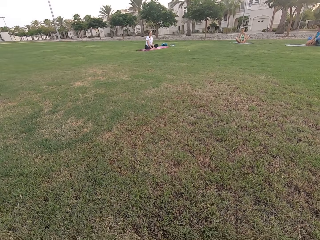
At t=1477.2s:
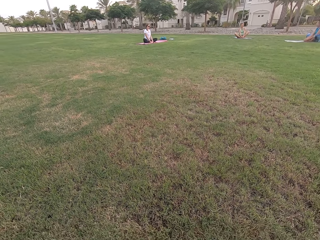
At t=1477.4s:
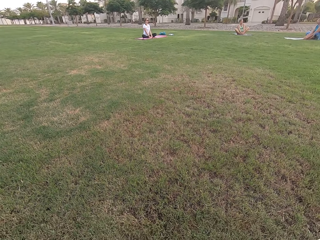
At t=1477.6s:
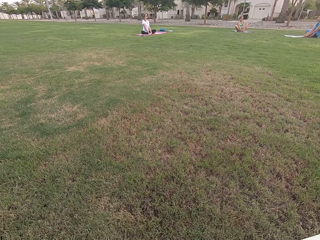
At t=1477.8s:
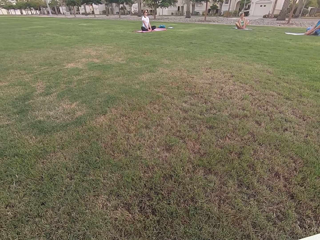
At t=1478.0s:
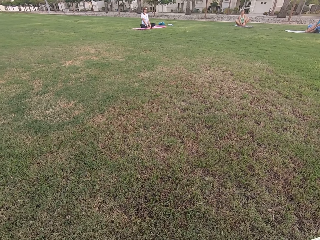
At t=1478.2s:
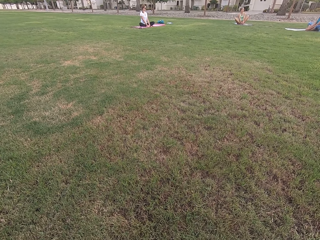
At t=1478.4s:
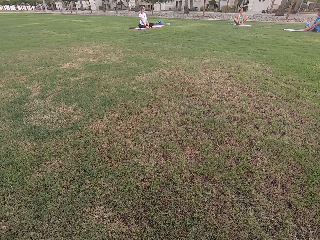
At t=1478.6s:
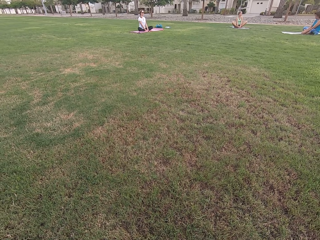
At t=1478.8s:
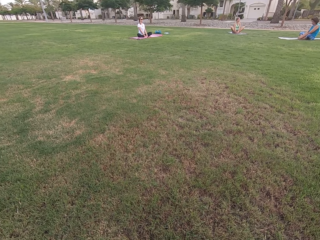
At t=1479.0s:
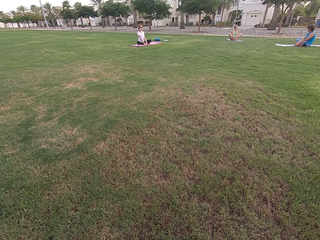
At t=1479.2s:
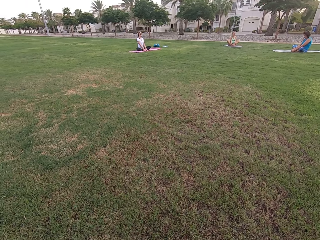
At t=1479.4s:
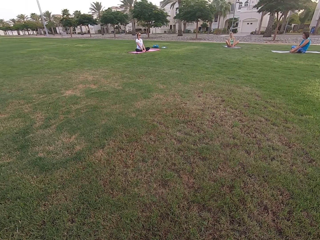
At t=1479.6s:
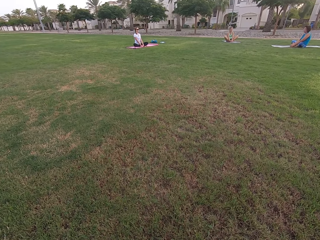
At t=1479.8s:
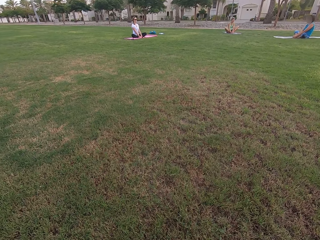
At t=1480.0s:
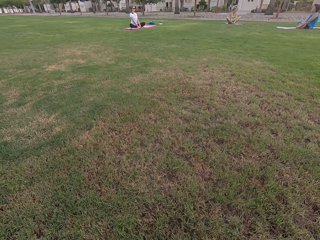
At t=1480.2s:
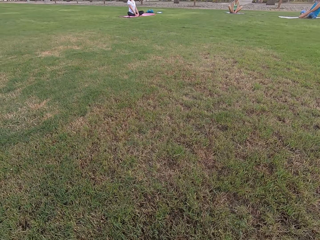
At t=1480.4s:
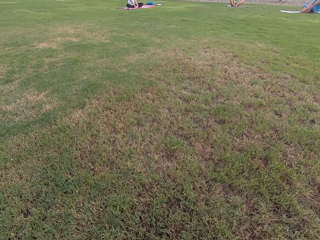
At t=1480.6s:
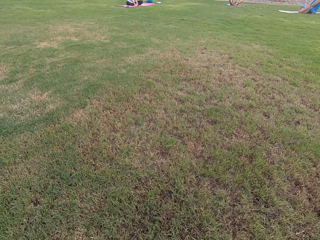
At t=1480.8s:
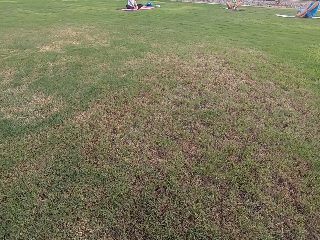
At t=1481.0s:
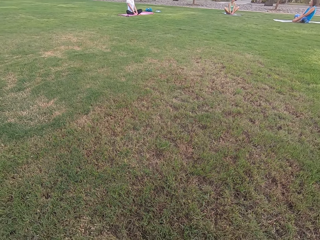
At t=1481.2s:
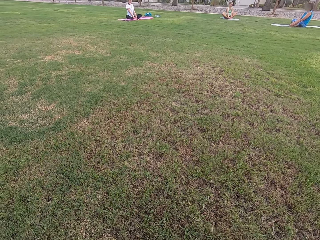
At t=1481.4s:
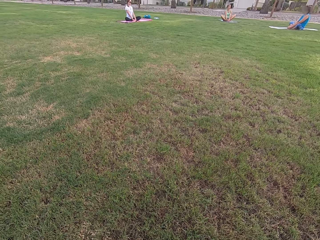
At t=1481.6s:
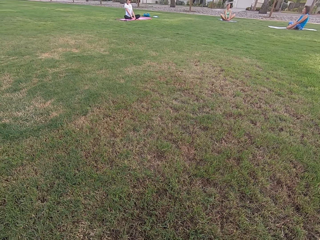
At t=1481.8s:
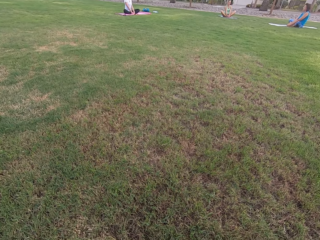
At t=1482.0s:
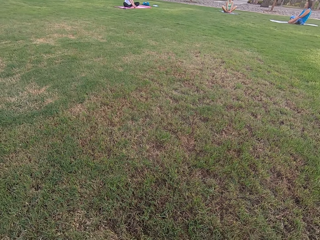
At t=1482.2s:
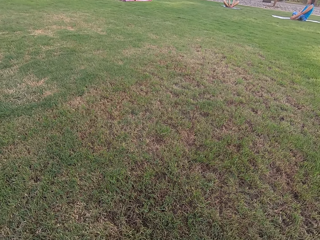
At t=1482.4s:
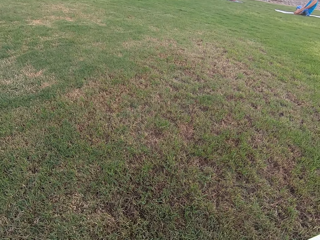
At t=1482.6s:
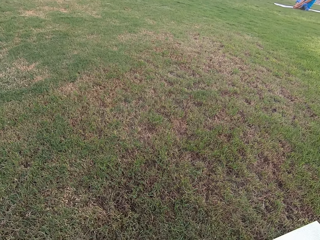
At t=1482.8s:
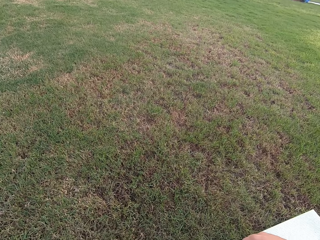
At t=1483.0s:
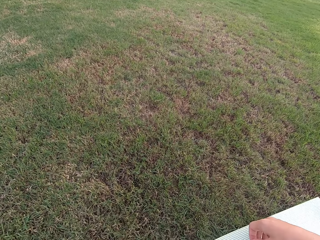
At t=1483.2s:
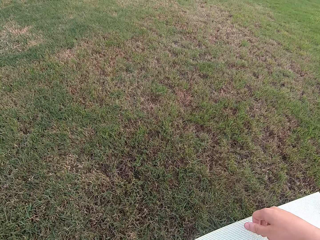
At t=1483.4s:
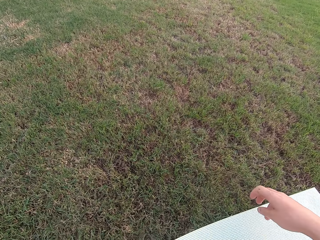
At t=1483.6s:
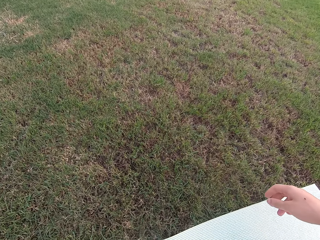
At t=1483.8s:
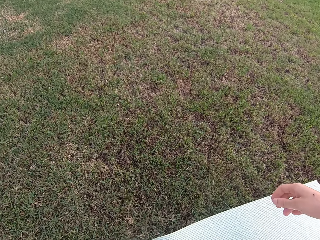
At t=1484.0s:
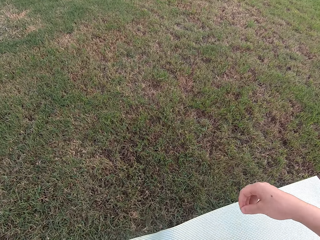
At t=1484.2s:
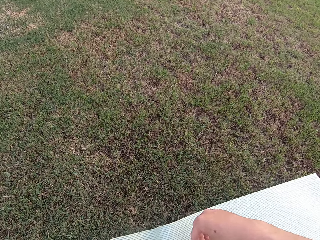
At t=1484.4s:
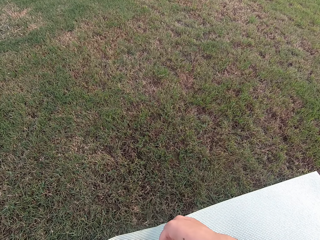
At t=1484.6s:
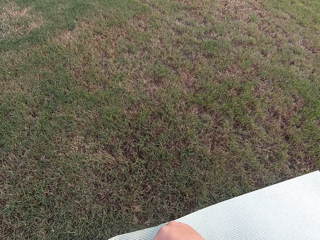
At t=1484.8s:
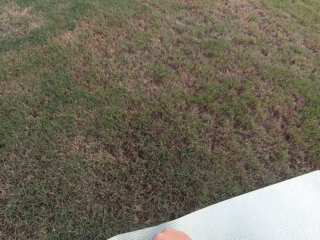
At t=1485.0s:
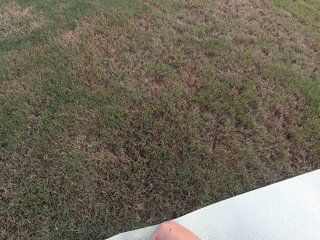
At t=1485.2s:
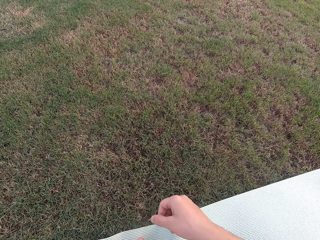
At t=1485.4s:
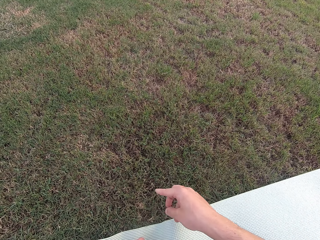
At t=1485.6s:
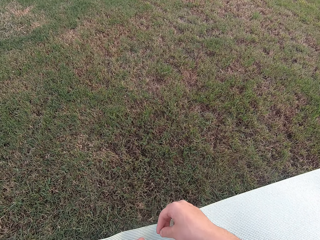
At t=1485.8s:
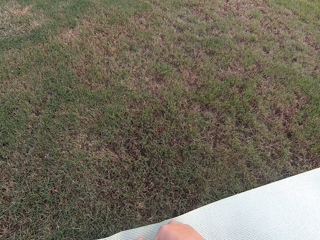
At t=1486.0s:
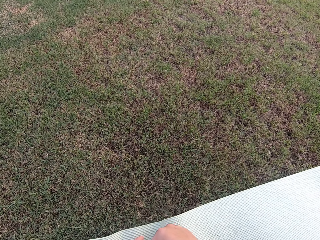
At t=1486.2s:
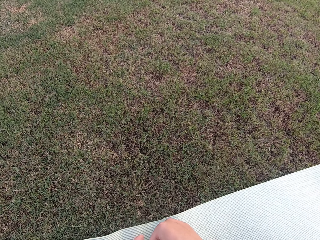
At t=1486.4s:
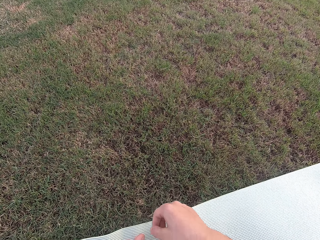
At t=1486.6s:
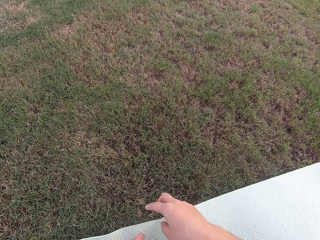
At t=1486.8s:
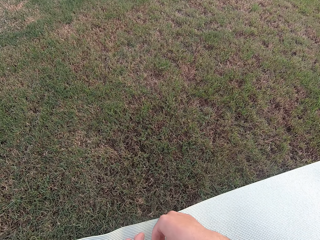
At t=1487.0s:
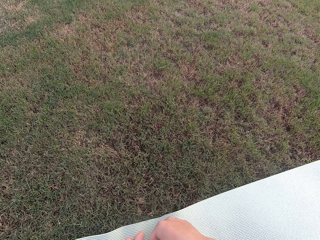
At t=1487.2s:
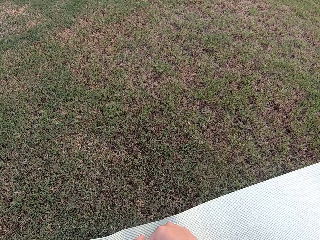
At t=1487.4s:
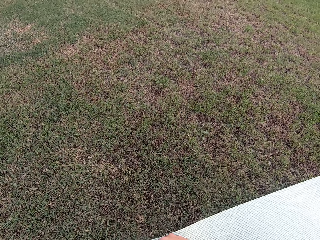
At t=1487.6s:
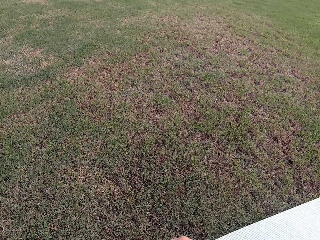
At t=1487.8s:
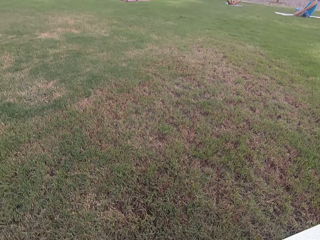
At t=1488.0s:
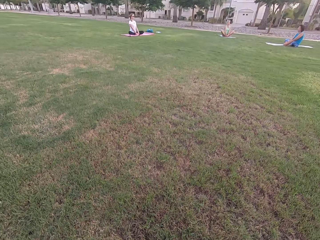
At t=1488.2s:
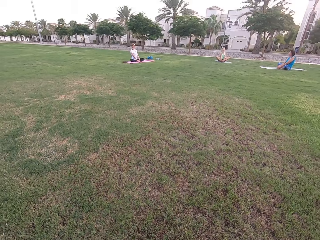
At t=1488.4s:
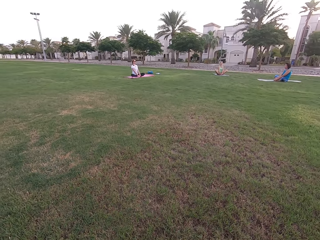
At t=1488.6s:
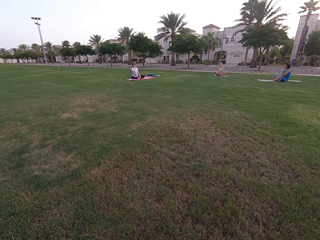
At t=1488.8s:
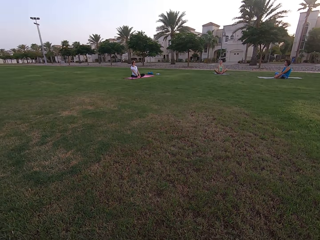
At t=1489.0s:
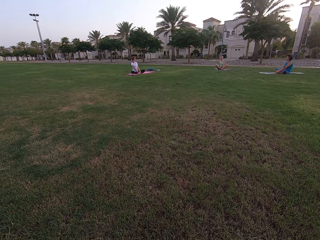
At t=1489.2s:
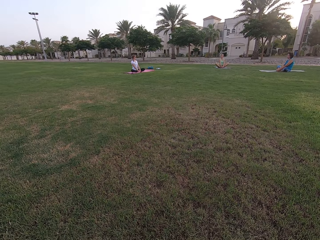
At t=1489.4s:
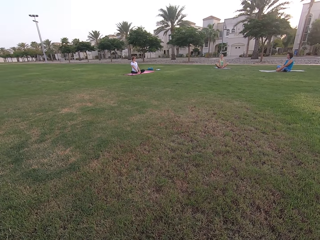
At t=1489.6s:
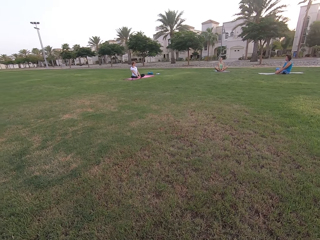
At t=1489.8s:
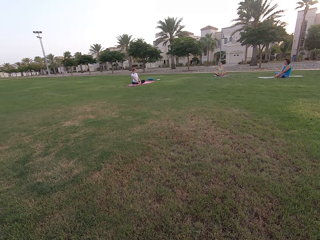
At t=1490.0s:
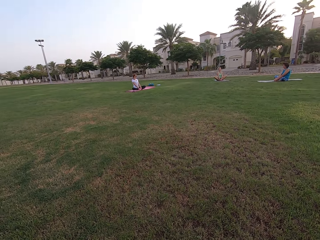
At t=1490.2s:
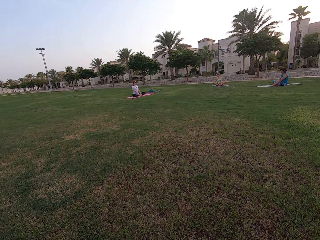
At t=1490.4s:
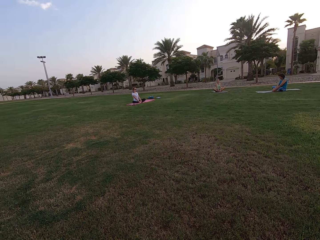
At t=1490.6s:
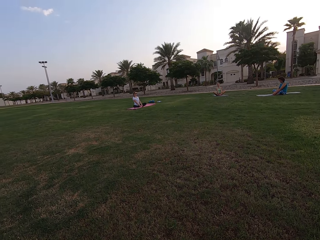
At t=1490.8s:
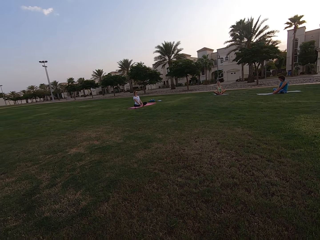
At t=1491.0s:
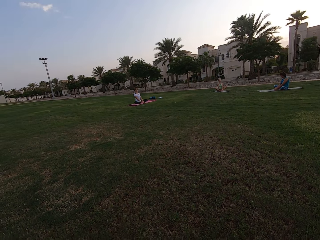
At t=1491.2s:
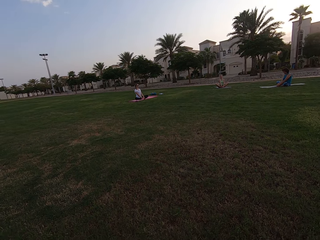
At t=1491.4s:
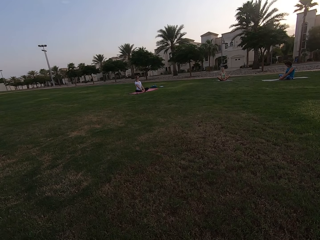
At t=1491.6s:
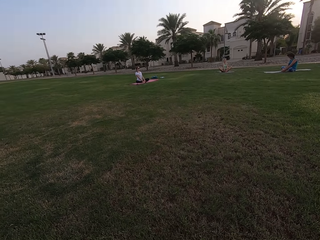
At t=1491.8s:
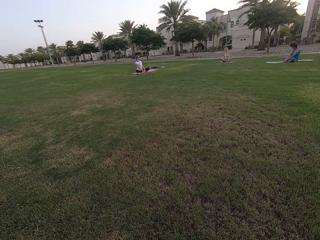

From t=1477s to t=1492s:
The camera wearer stares at five people. He looks around the field. He moves his right hand. He shakes his fingers. He looks around the field. He stares at the five people.

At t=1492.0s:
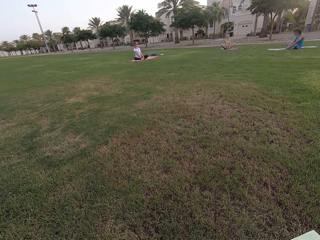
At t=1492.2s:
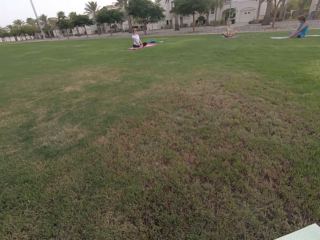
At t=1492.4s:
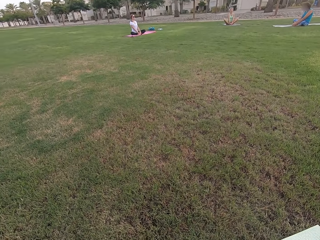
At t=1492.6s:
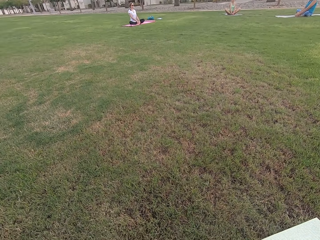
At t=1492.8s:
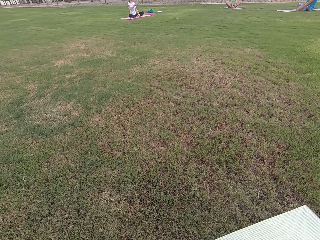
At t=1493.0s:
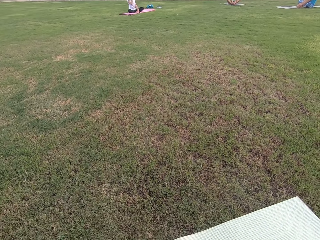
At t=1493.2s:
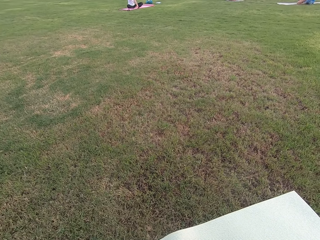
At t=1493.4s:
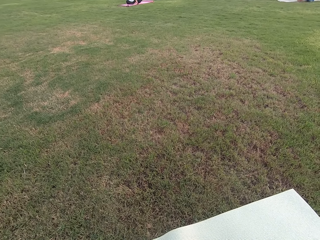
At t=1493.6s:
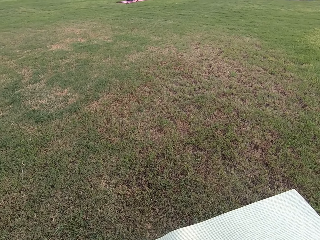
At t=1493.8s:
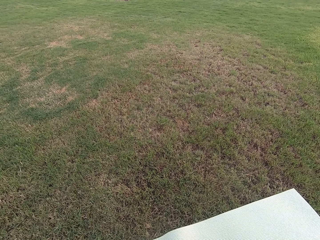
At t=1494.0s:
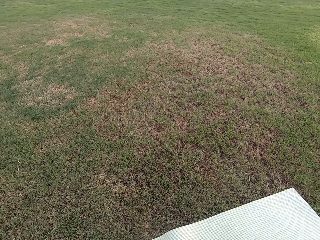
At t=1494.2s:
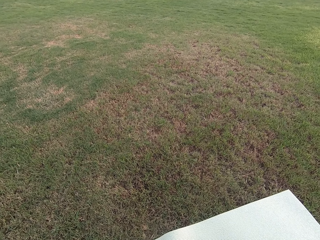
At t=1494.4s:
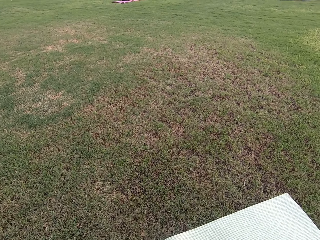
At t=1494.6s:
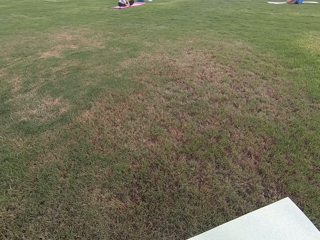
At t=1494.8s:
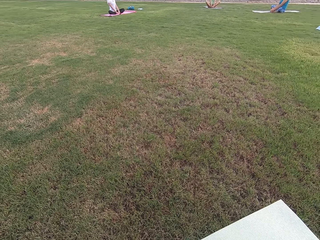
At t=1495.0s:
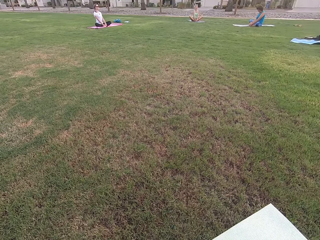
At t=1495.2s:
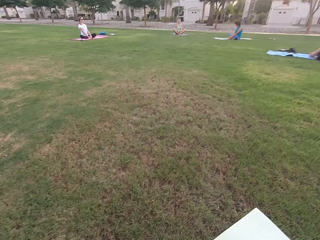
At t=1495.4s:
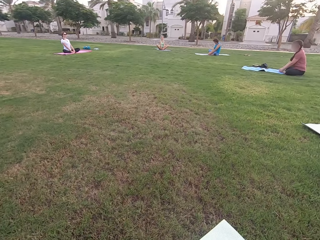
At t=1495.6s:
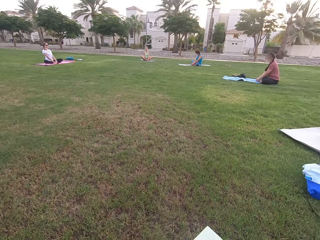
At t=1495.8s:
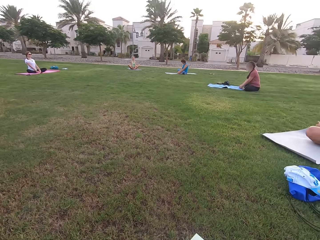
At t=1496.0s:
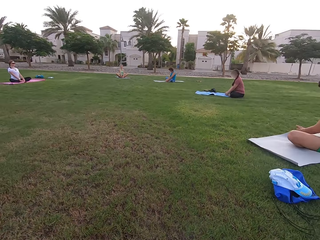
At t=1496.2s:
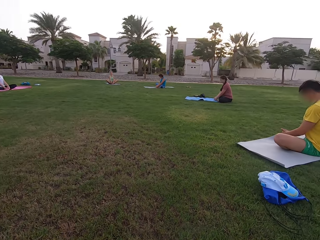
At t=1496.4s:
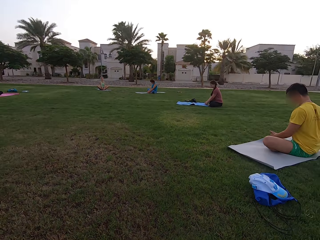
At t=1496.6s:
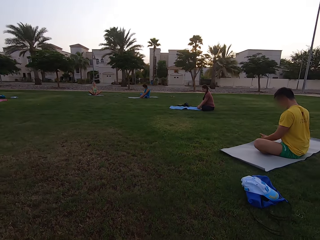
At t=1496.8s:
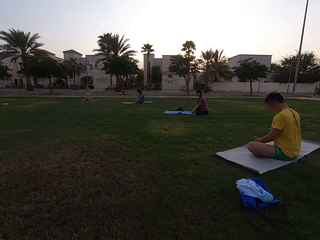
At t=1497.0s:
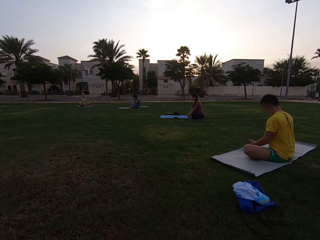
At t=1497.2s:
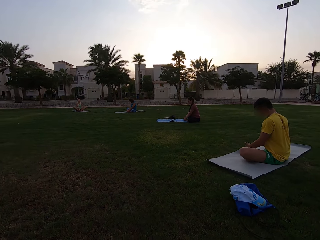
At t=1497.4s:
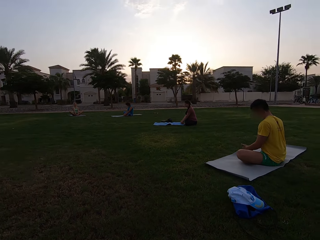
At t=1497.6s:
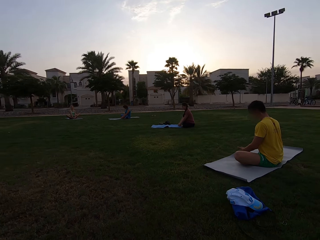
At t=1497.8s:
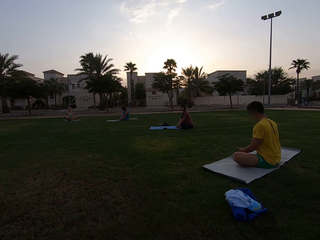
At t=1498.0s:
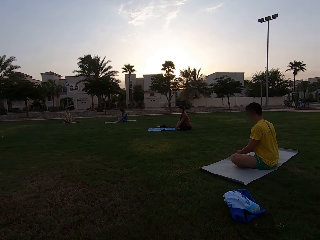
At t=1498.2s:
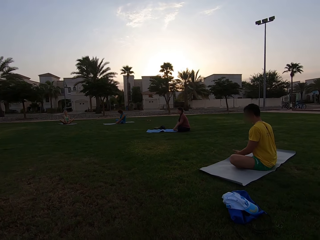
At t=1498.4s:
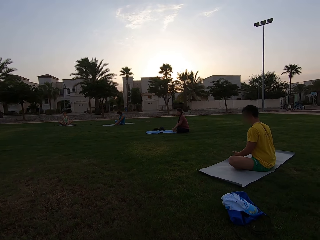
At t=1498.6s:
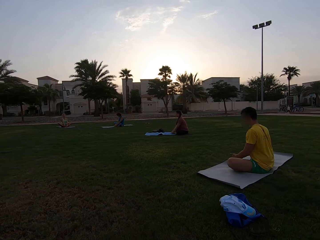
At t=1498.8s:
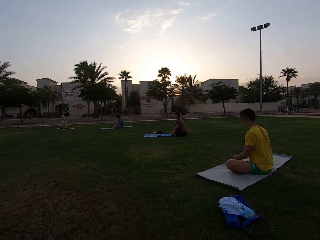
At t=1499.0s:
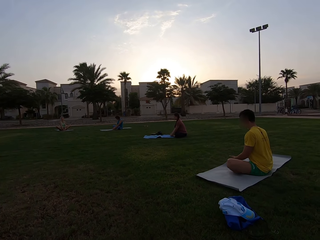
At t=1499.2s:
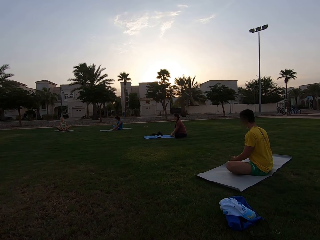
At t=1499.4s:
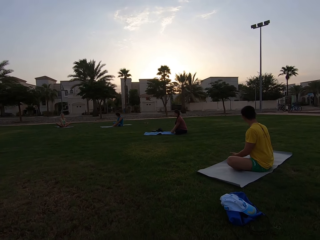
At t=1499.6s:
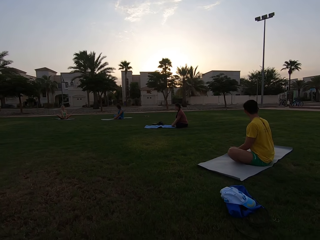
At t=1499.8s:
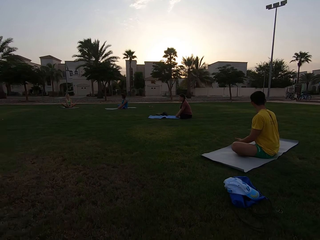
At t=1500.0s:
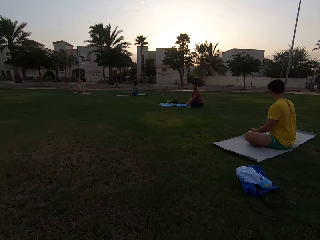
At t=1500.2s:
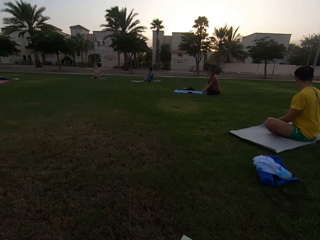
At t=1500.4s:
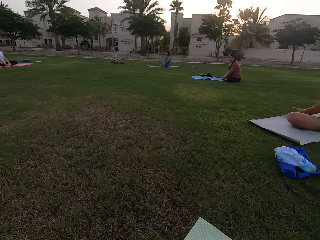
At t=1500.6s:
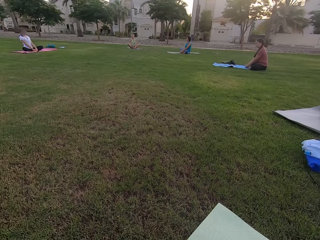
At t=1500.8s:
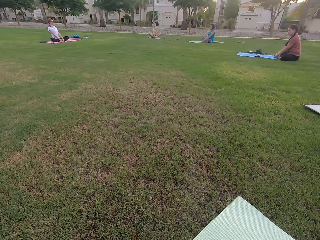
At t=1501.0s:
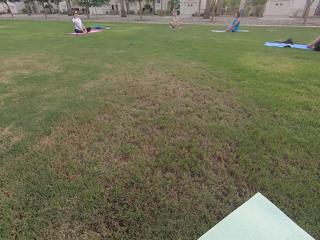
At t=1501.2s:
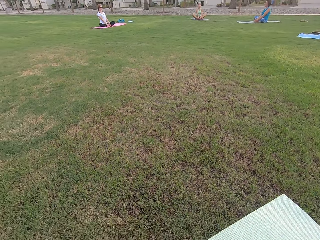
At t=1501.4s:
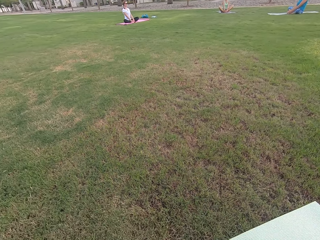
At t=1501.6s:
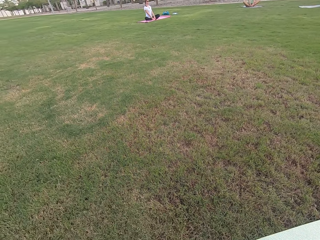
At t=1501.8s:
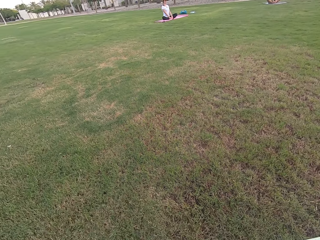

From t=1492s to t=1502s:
The camera wearer looks around the field.
